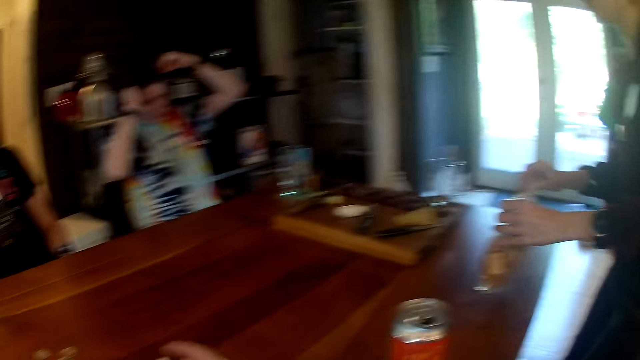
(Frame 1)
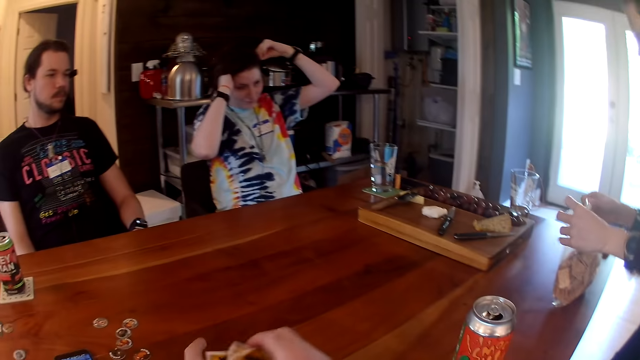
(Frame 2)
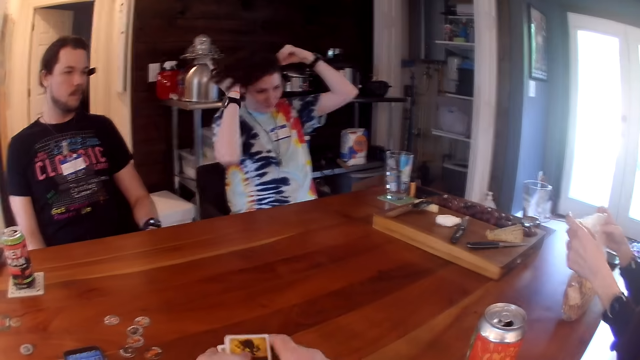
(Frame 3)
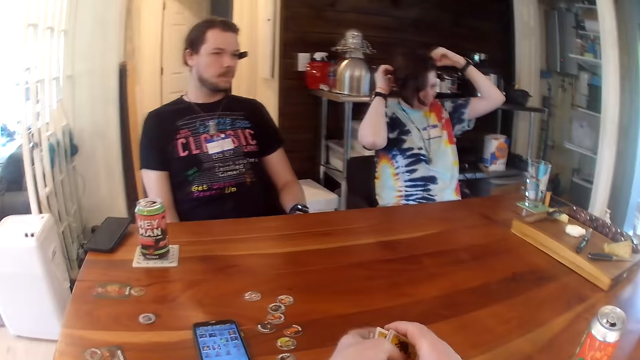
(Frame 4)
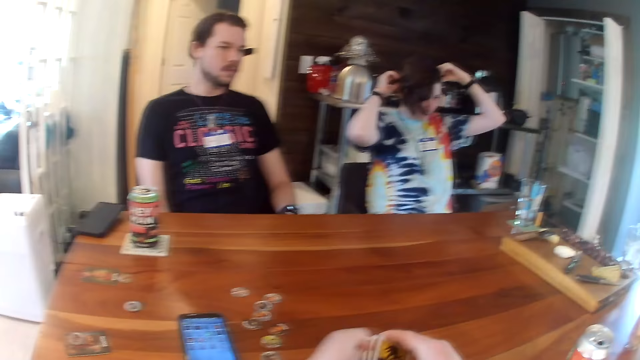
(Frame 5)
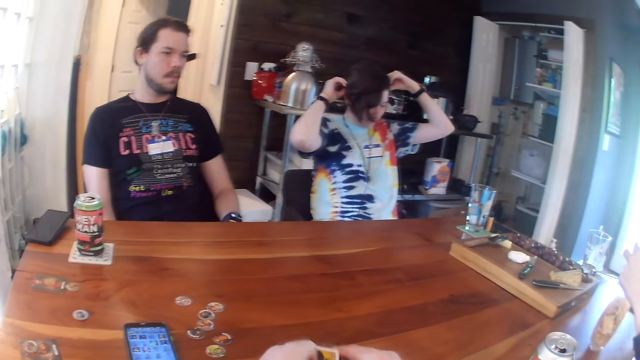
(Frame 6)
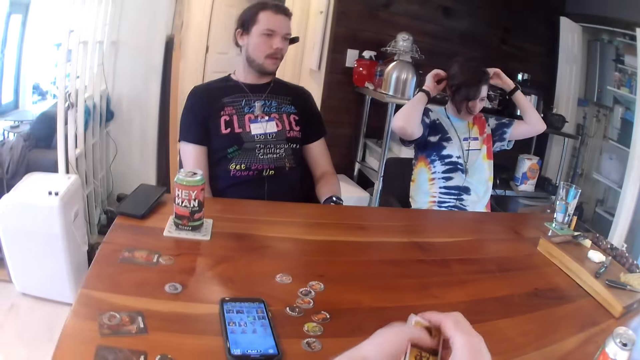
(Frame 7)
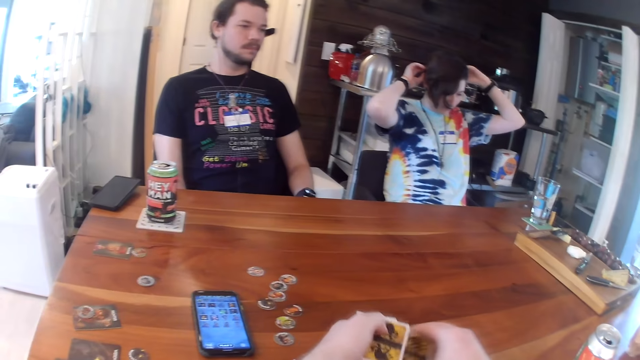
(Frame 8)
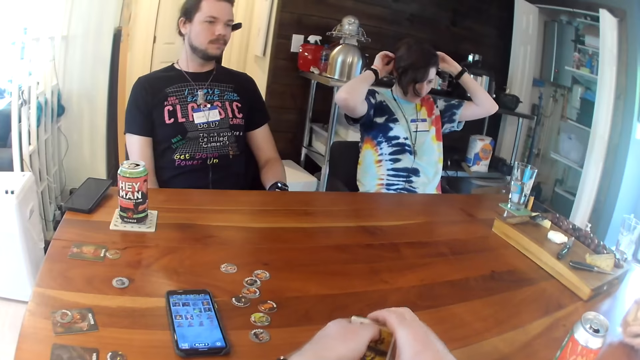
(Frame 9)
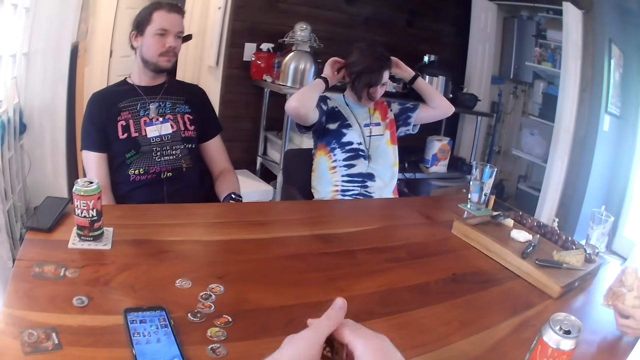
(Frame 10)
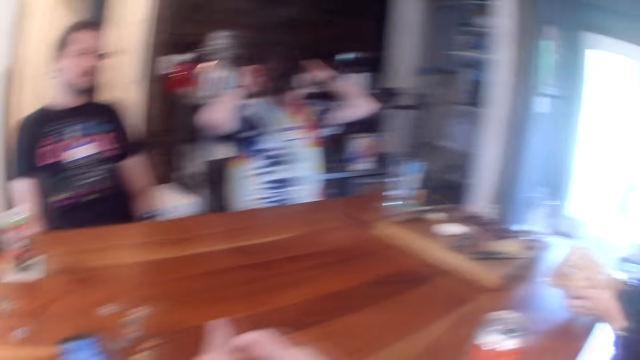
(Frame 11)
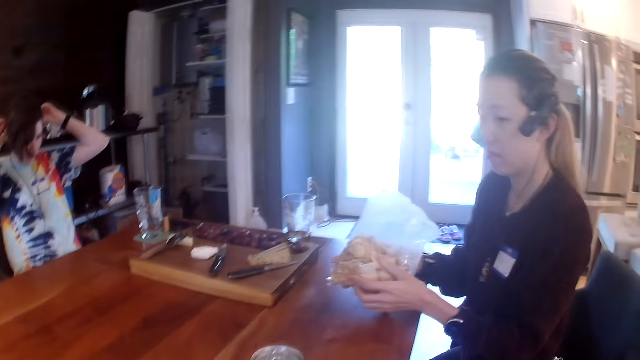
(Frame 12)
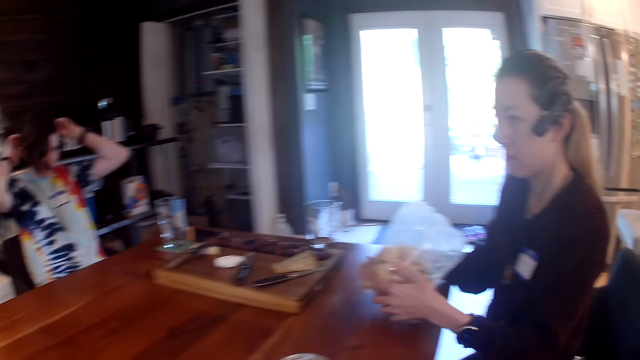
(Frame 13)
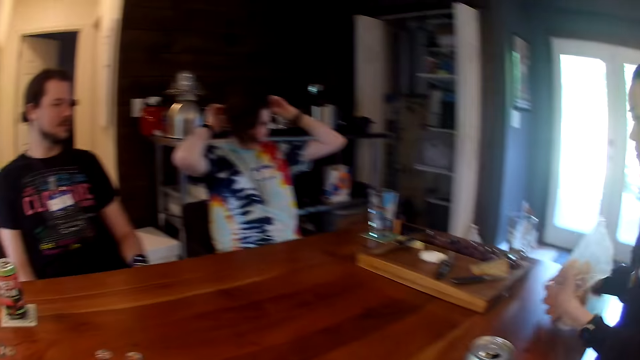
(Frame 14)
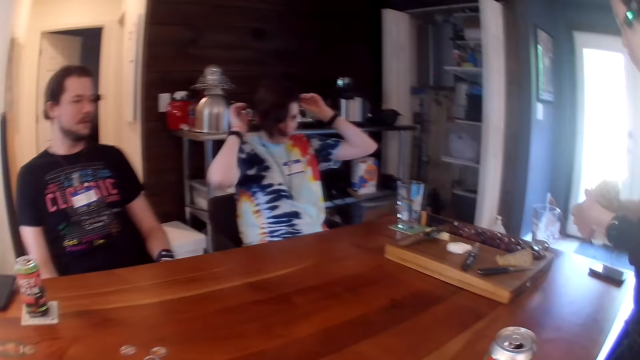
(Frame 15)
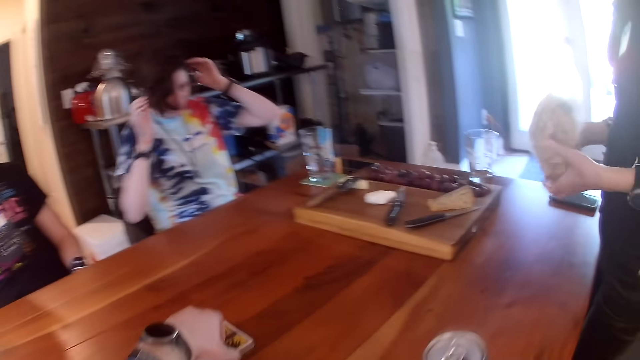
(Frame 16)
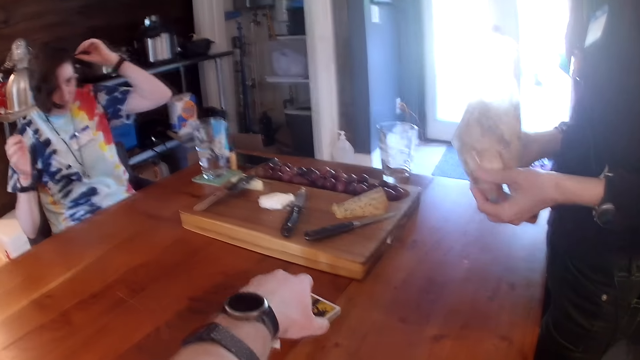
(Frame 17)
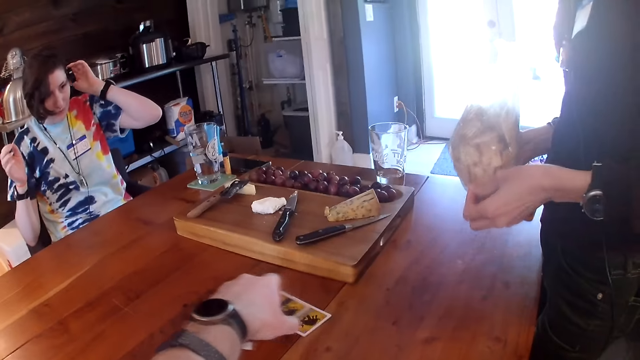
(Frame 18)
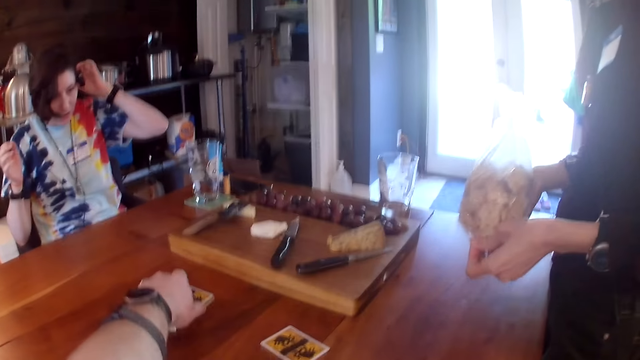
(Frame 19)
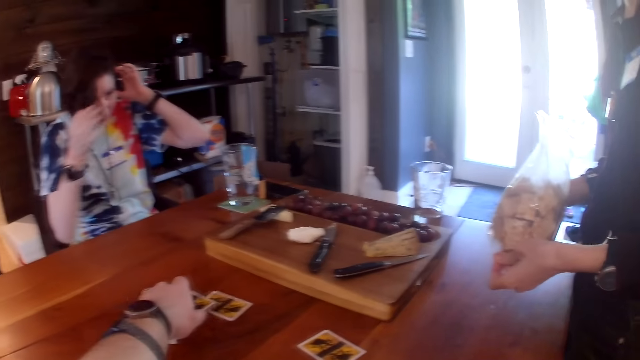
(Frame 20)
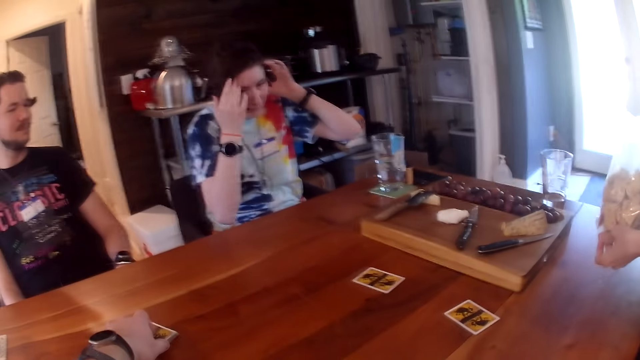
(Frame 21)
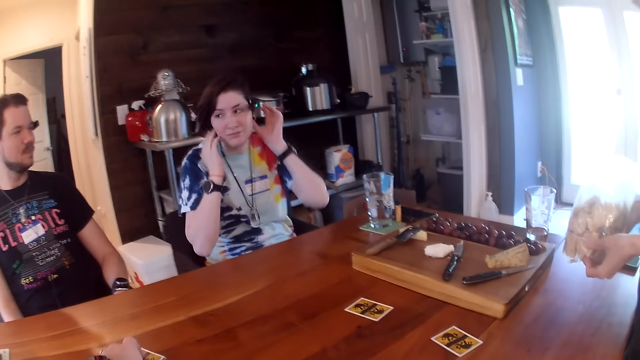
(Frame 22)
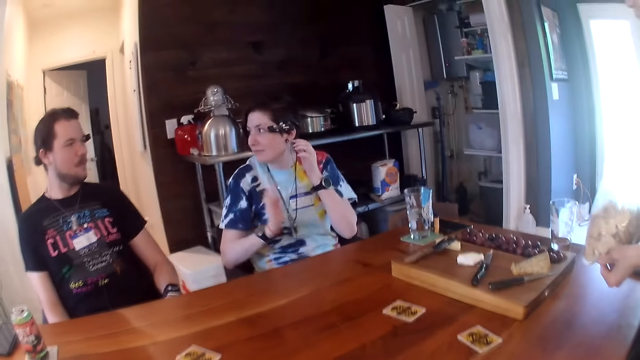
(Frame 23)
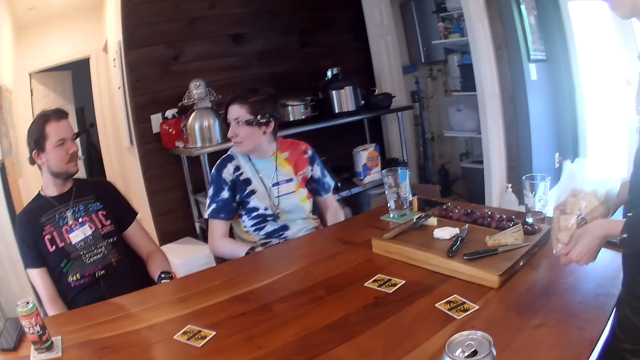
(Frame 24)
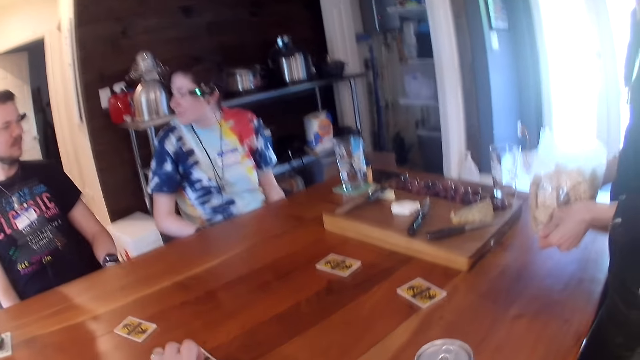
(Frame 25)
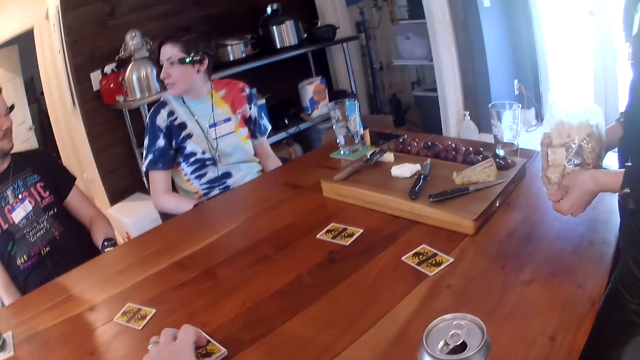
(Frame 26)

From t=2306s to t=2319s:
A woman drops a nylon on the table. The camera wearer shuffles the card. The woman lifts the nylon off the table with both hands. The camera wearer moves the cards in his left hand on the table. He distributes the cards. He drops a card on the table repeatedly.

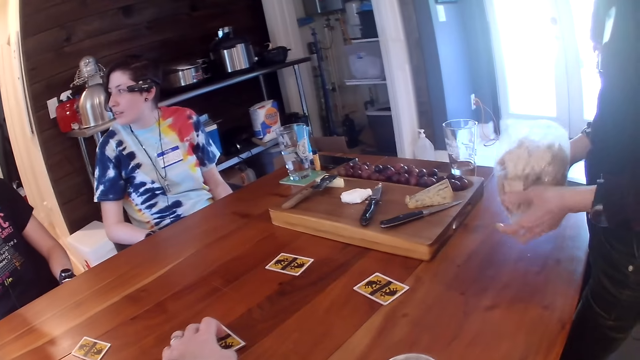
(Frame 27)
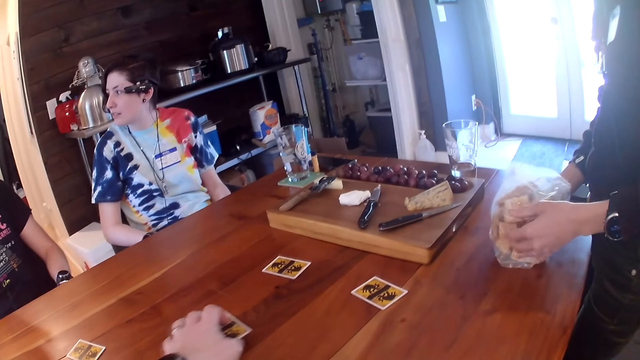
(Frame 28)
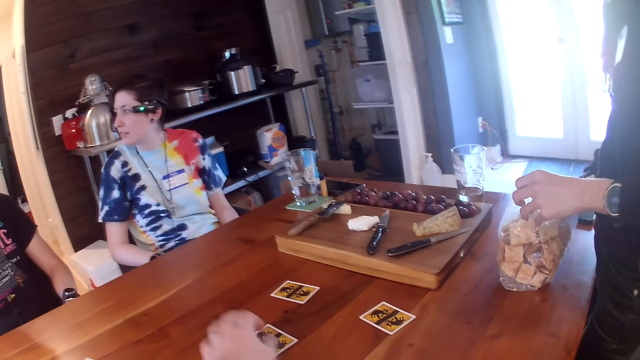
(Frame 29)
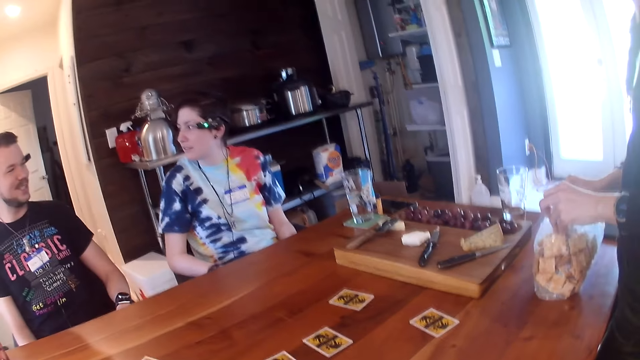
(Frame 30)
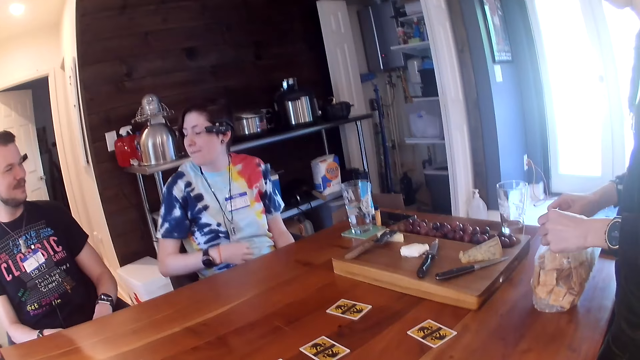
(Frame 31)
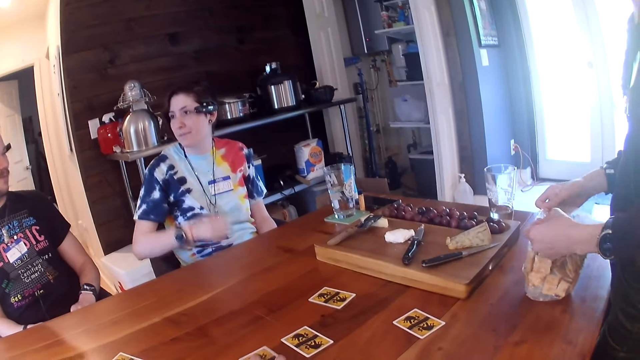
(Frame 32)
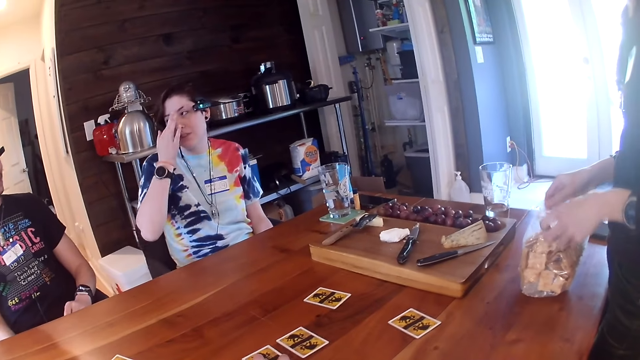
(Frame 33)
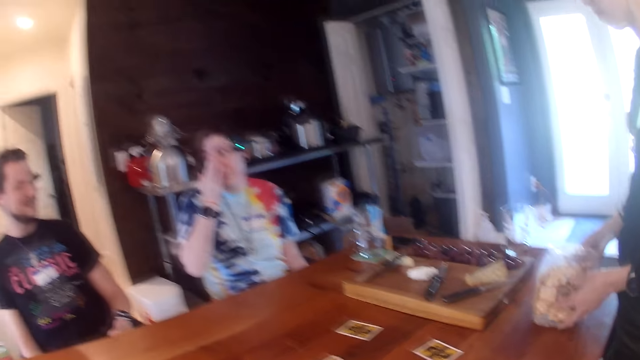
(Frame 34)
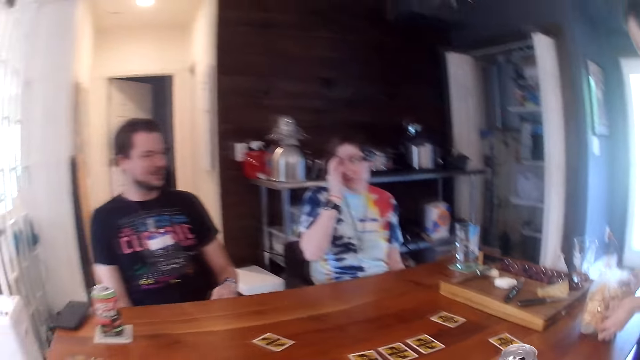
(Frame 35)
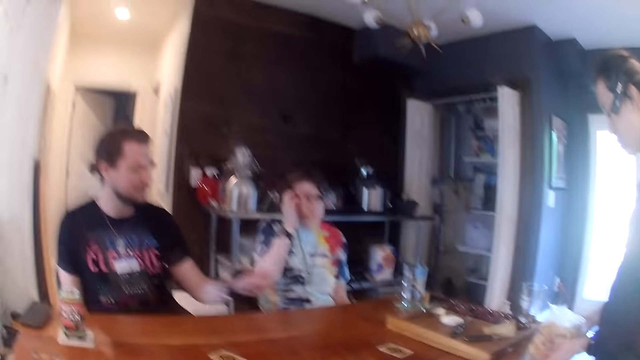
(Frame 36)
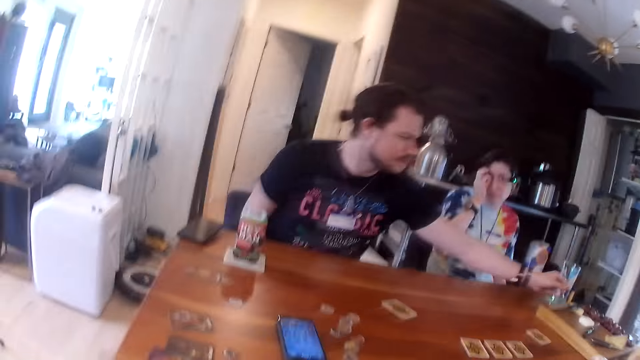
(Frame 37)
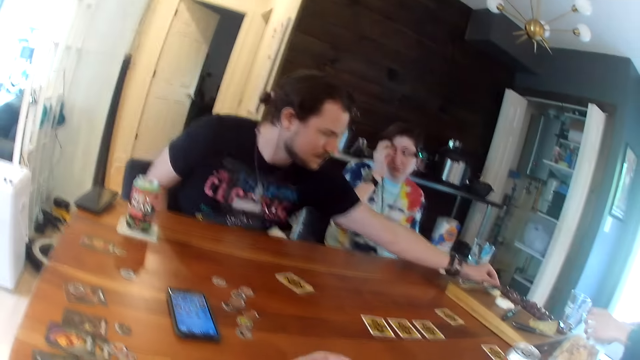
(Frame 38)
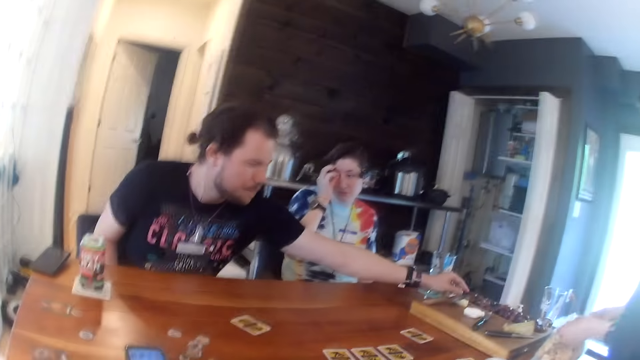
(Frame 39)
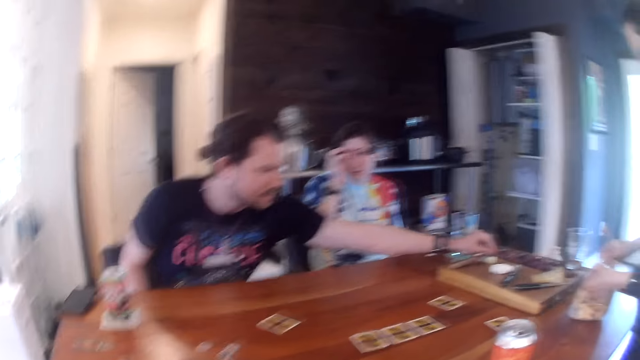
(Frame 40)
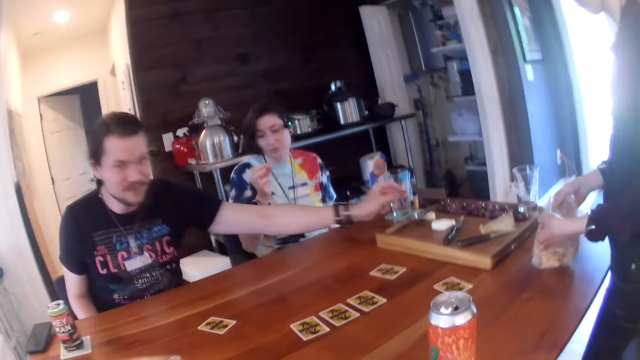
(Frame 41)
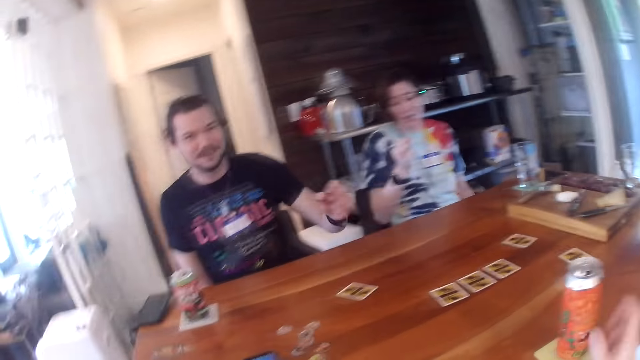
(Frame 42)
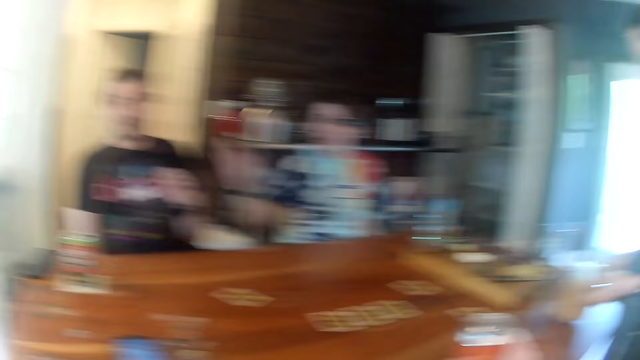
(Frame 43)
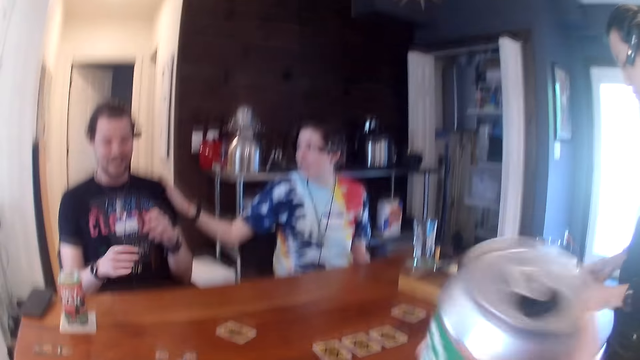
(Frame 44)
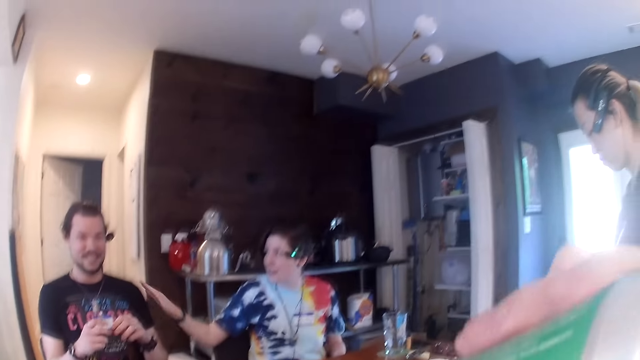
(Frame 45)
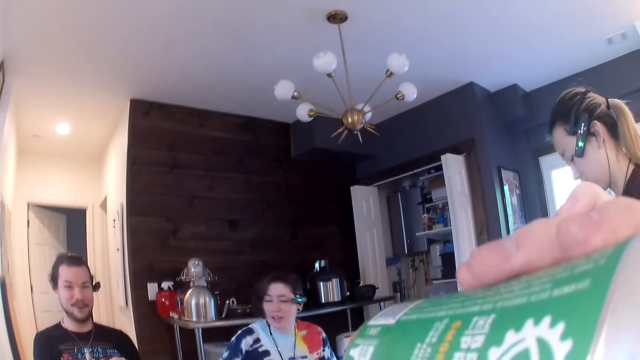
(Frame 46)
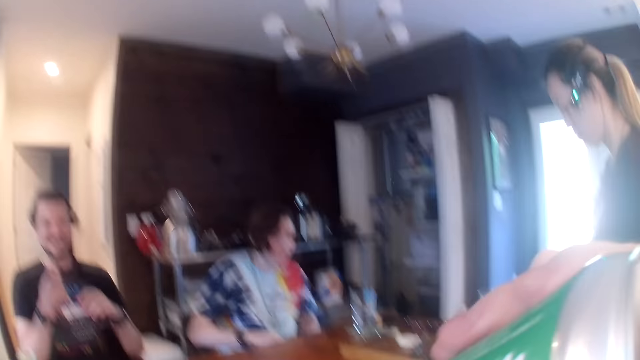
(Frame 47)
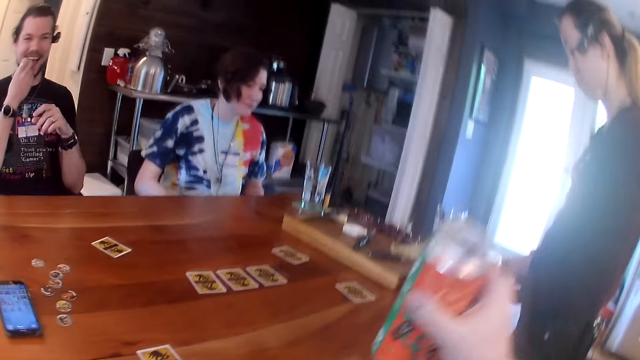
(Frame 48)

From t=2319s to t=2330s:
The camera wearer drops a card on the table. He drops a card on the table again. A woman drops the nylon on the table. The camera wearer drops the cards in his left hand on the table. He speaks to a man. The man picks a grape on the board with his left hand. The man replies to the camera wearer. The camera wearer picks up the can on the table with his right hand. He drinks beer or juice from the can in his right hand. The man eats the grape.
